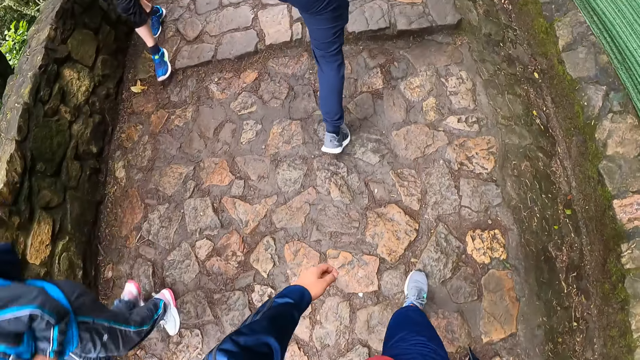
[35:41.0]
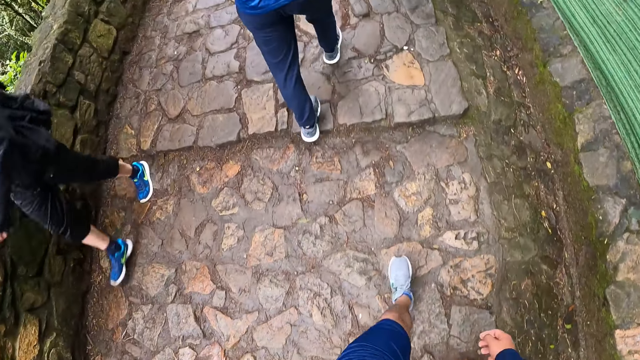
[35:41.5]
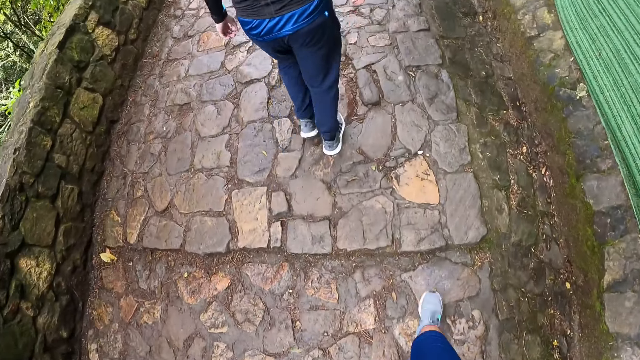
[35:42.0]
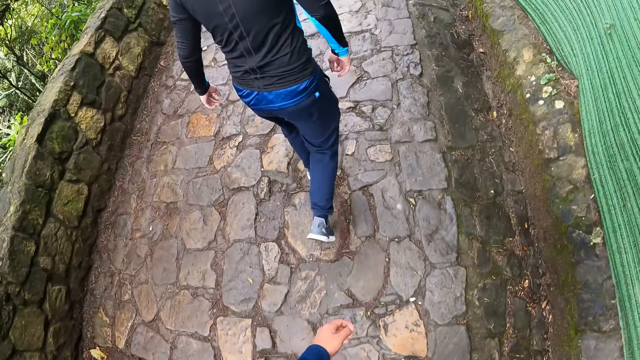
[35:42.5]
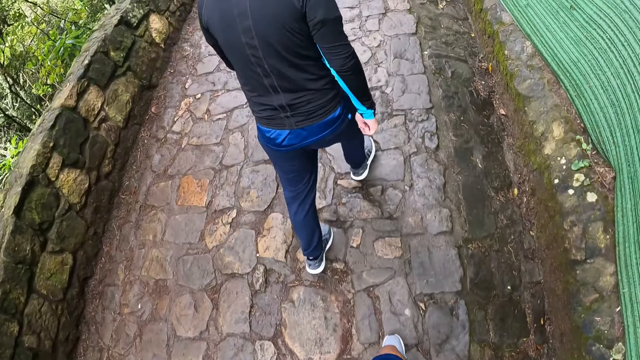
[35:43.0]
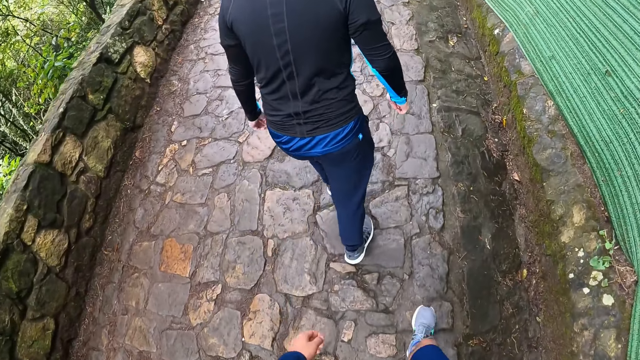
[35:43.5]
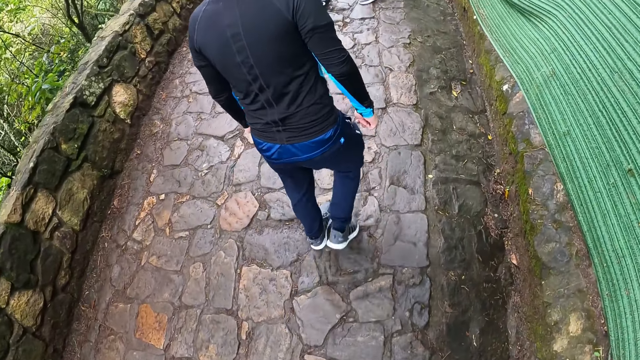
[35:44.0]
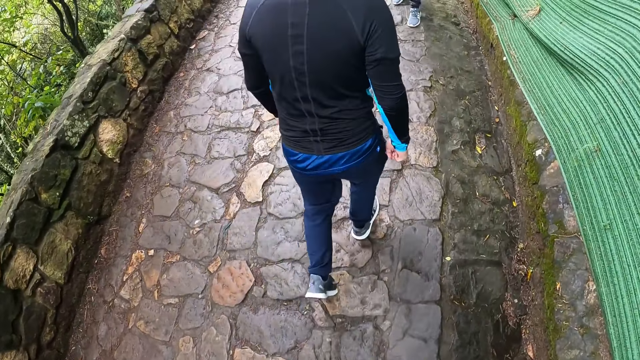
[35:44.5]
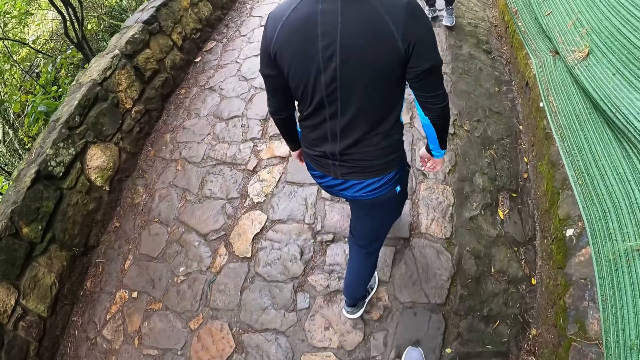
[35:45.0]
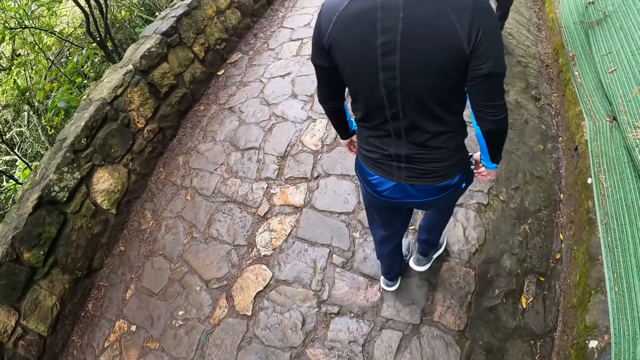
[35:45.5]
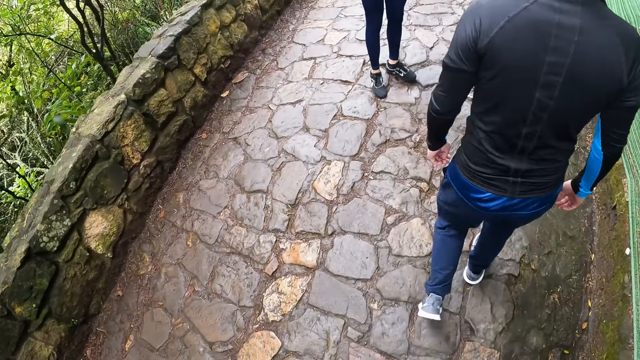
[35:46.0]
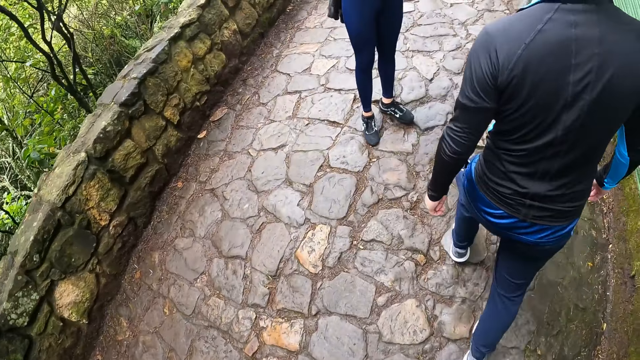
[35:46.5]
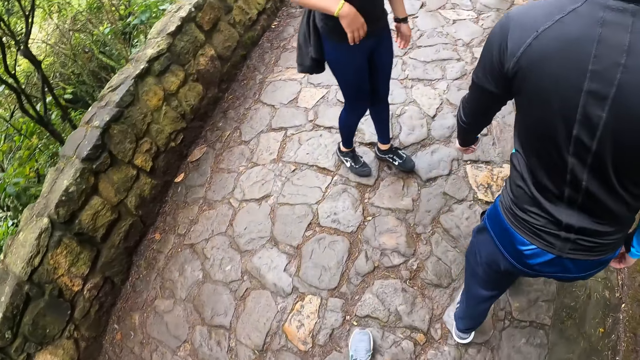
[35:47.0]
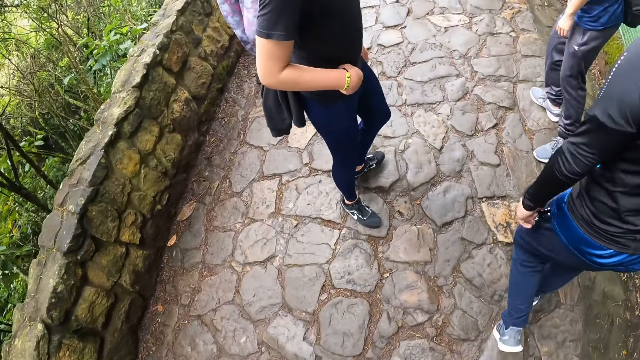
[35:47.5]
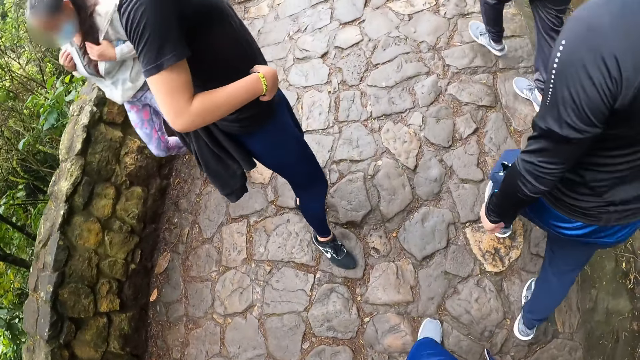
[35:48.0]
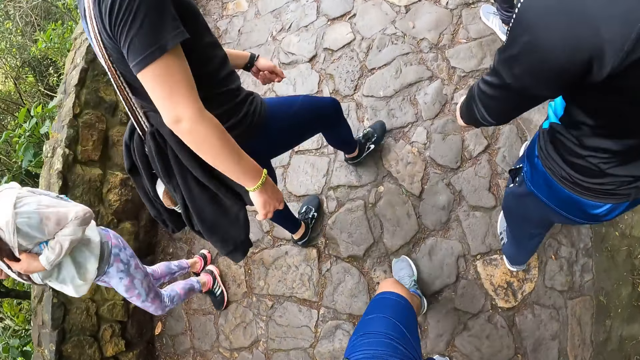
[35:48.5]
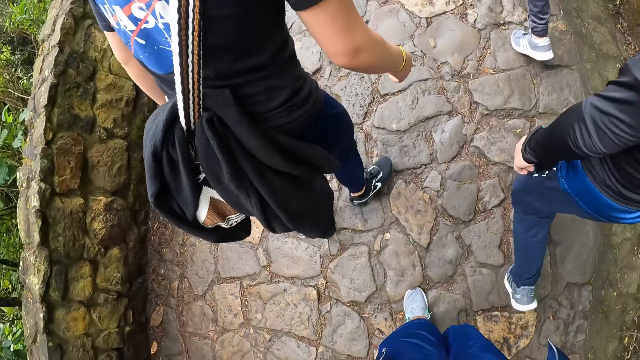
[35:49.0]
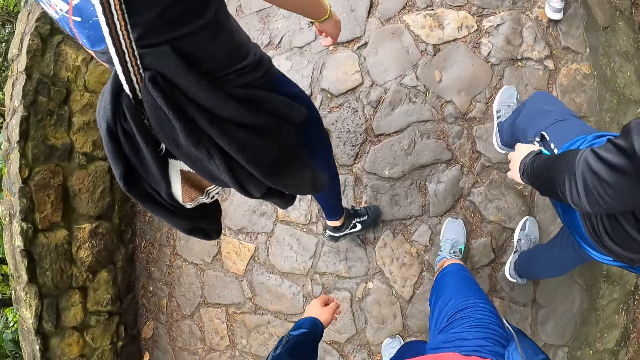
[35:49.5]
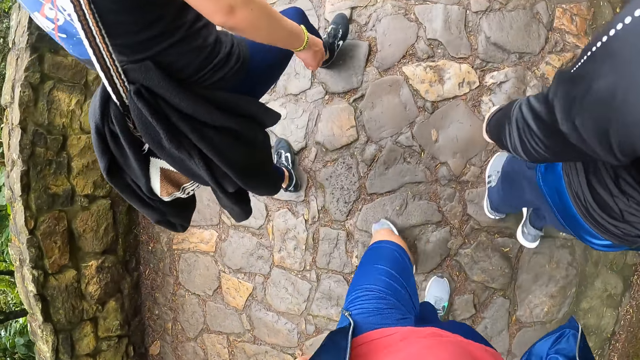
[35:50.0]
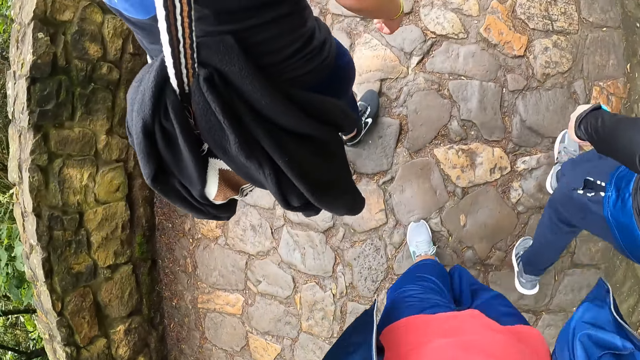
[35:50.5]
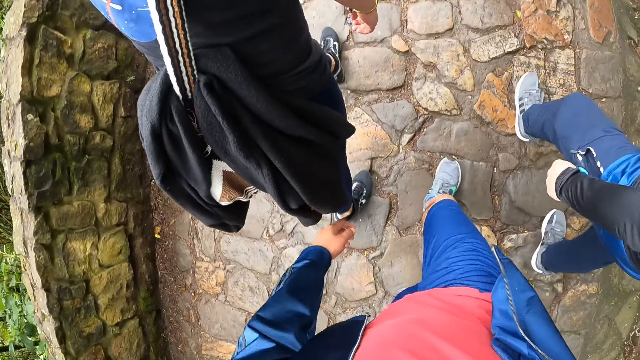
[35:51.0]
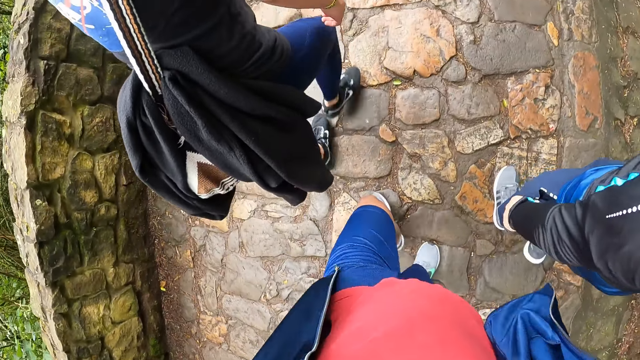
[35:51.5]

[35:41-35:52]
A person walks downstairs. Another person walks downstairs. Another person stares at another person. A man walks with another man and the camera wearer. Another person walks downstairs.

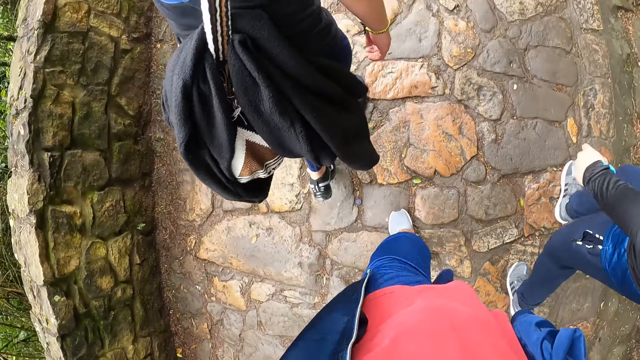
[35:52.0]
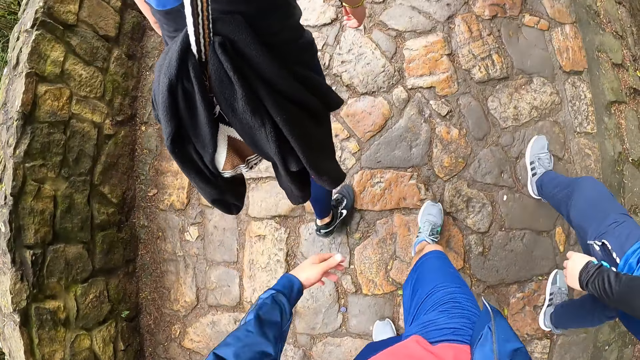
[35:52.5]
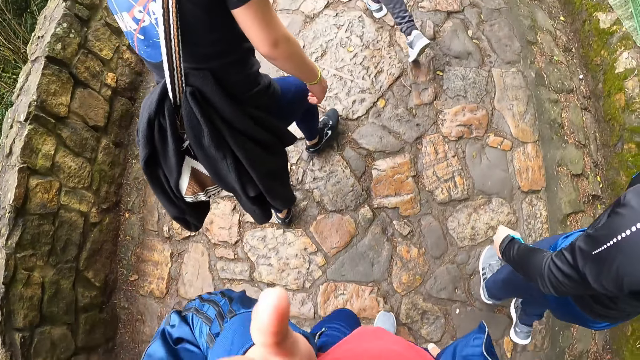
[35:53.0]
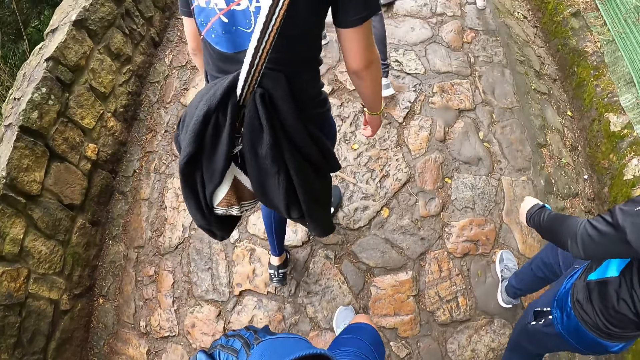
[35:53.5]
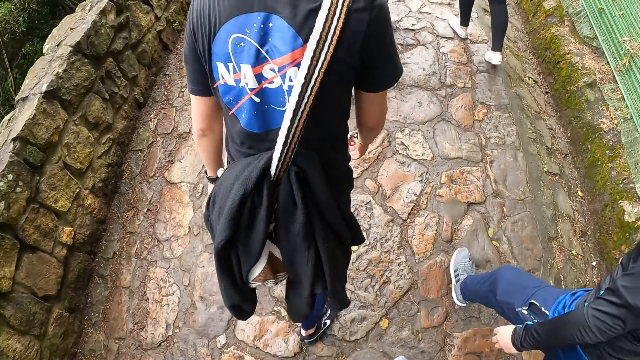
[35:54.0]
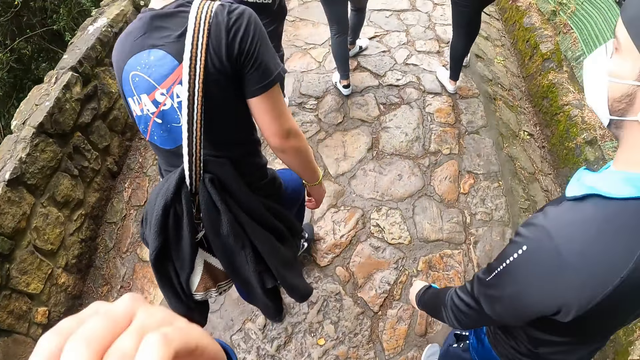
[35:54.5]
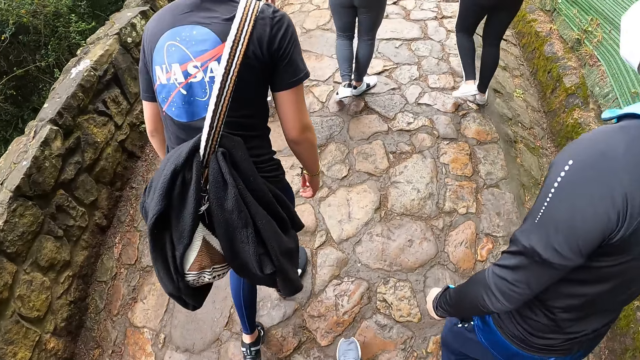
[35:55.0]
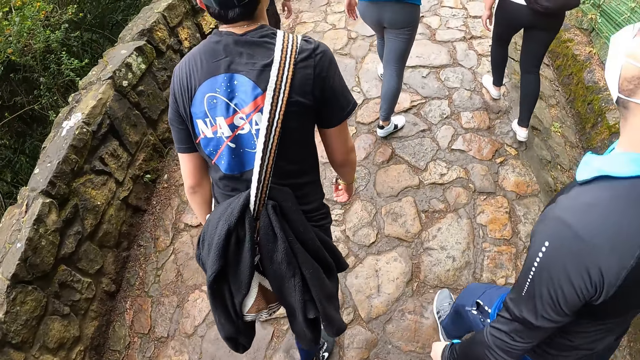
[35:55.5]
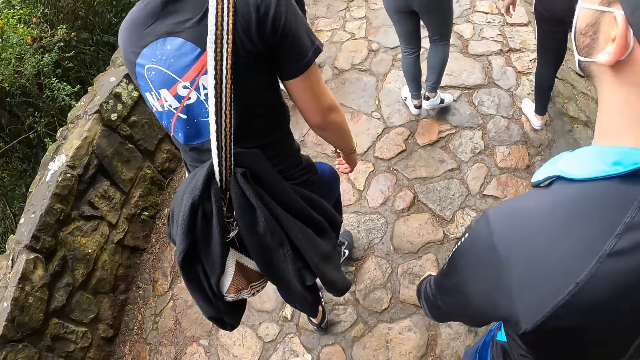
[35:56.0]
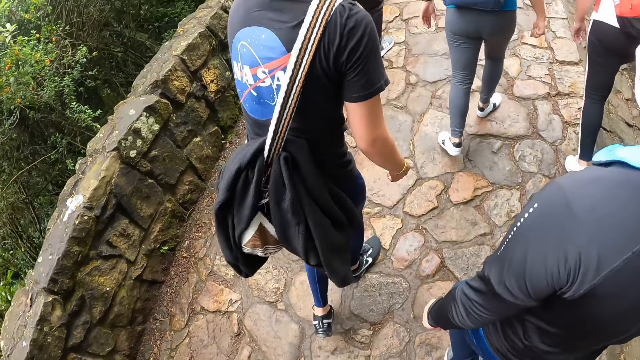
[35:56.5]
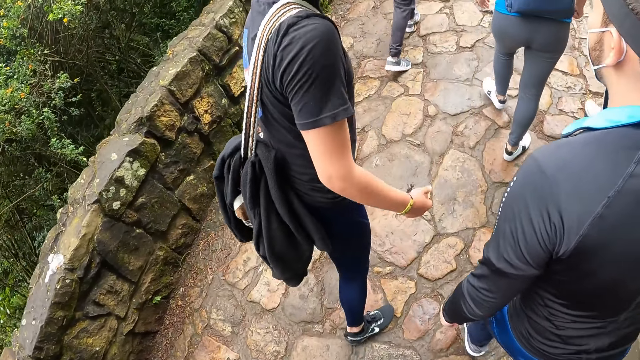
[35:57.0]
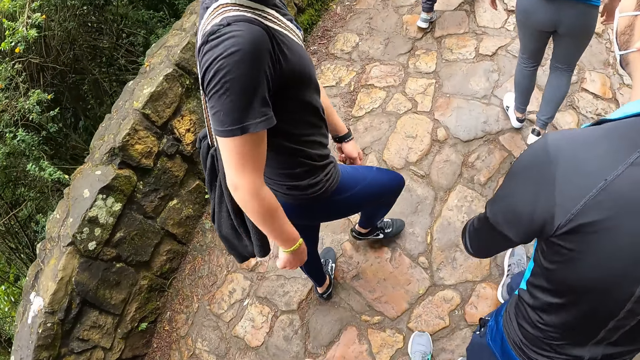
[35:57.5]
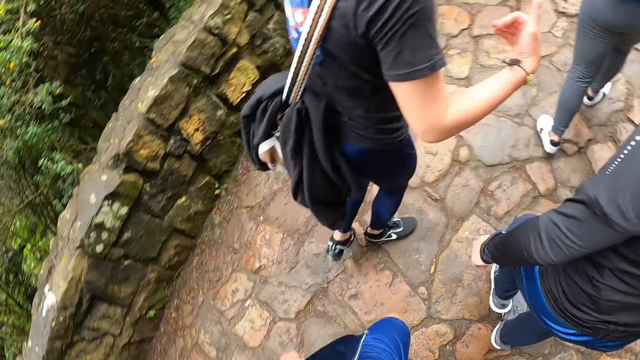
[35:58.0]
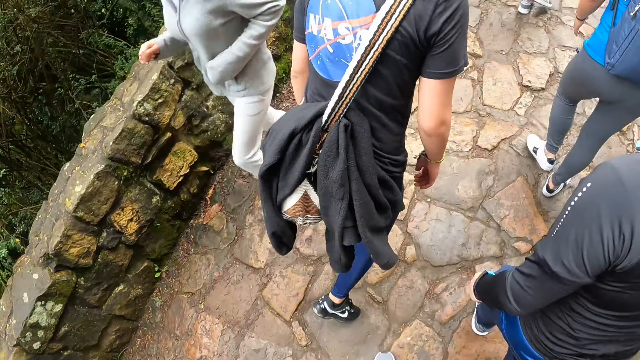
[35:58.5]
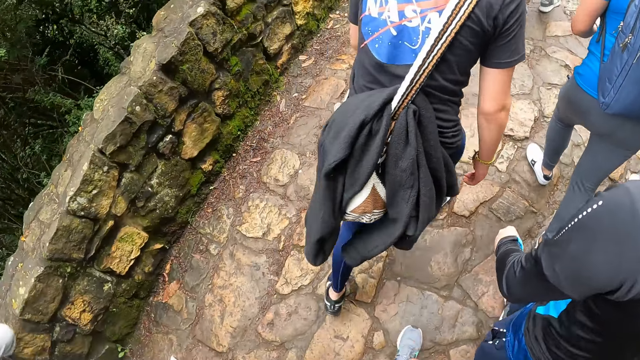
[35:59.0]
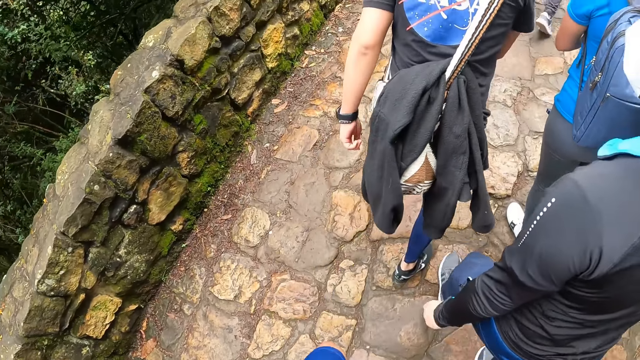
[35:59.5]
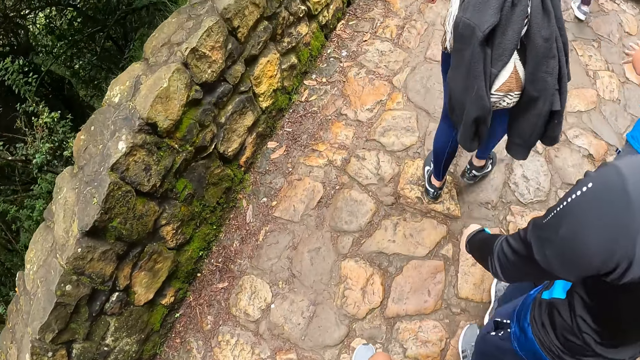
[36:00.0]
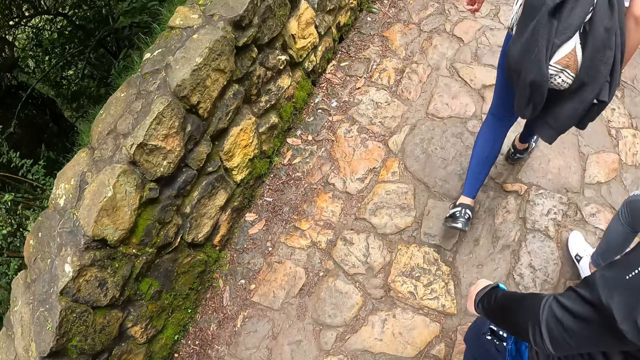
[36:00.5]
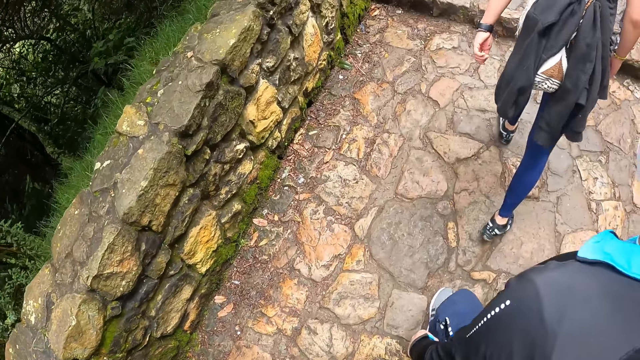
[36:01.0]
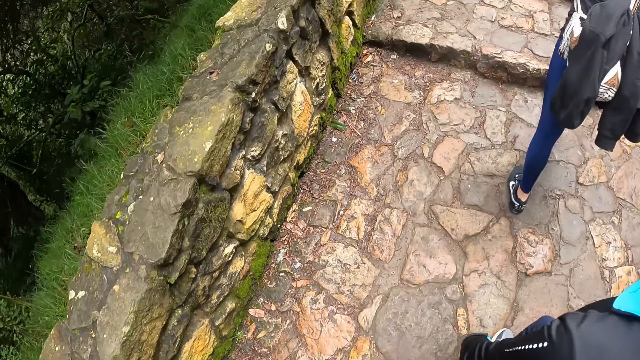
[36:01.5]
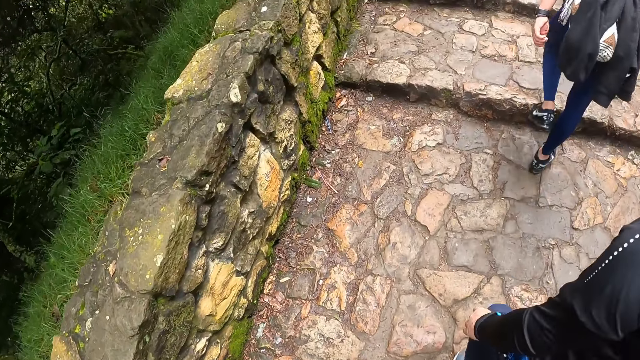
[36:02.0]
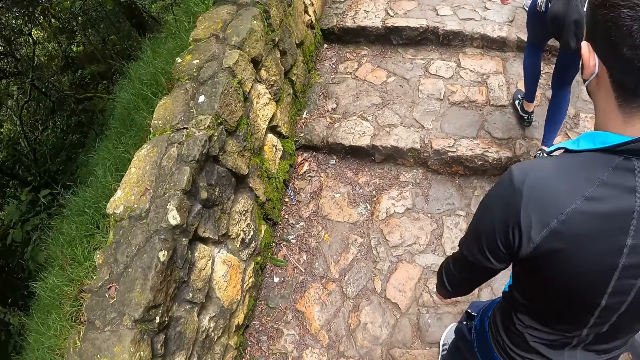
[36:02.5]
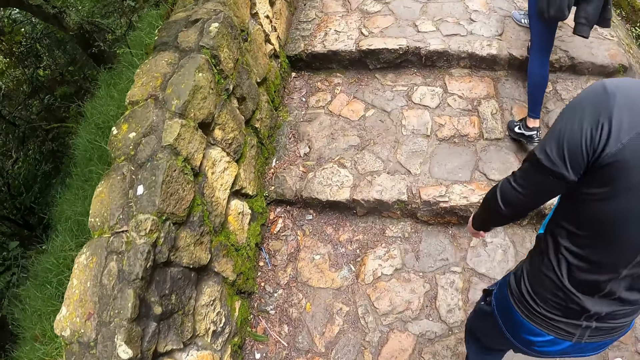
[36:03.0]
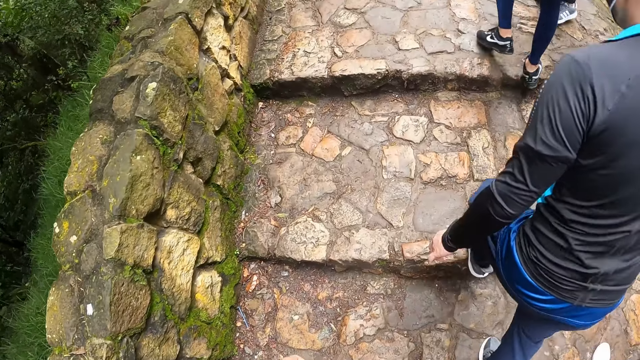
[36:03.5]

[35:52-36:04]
The camera wearer adjusts a camera on his head with his left hand. He moves the hand to the face. A man interacts with another man and the camera wearer. A person stares at another person. Another person walks downstairs.
